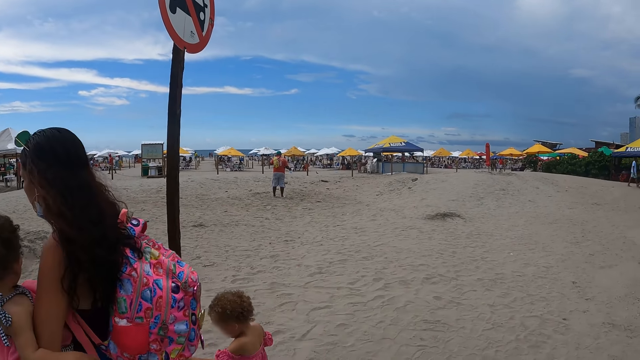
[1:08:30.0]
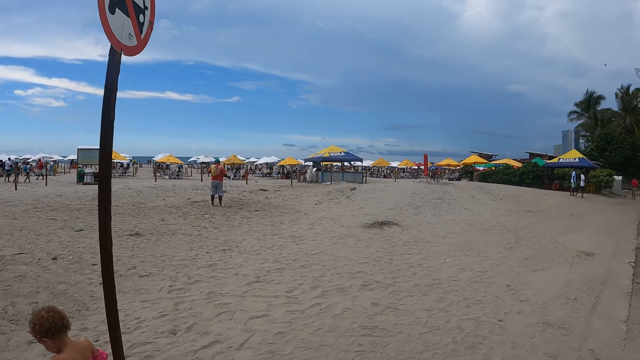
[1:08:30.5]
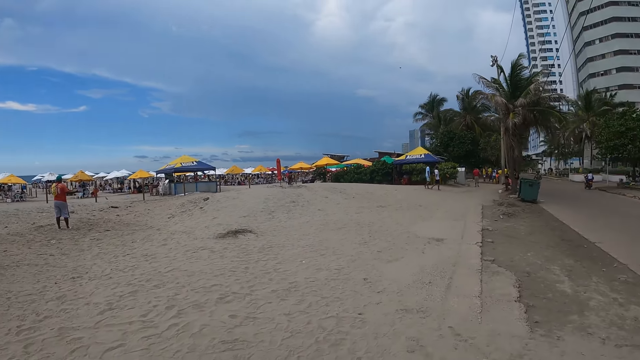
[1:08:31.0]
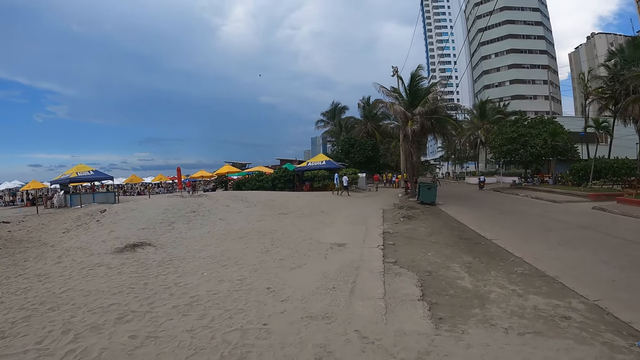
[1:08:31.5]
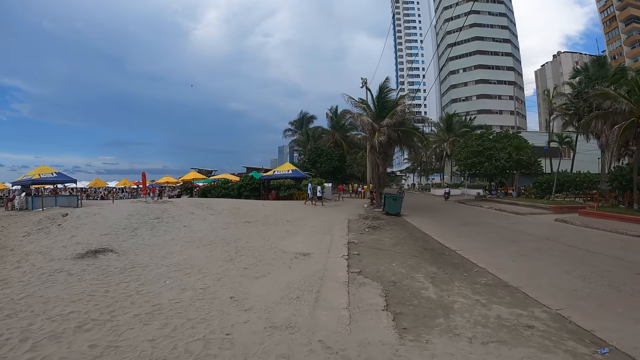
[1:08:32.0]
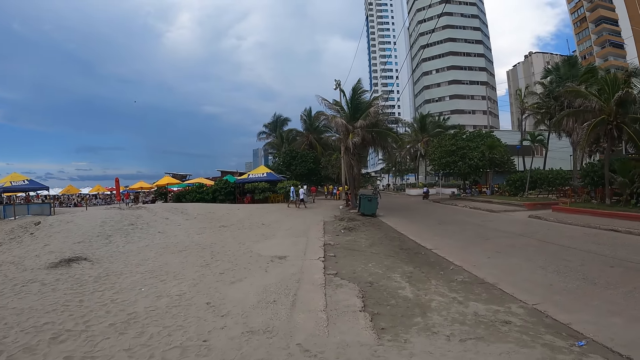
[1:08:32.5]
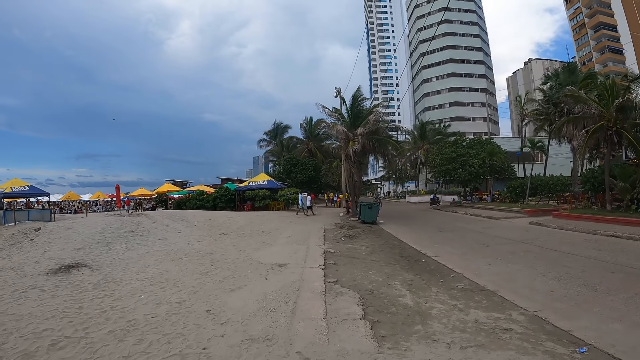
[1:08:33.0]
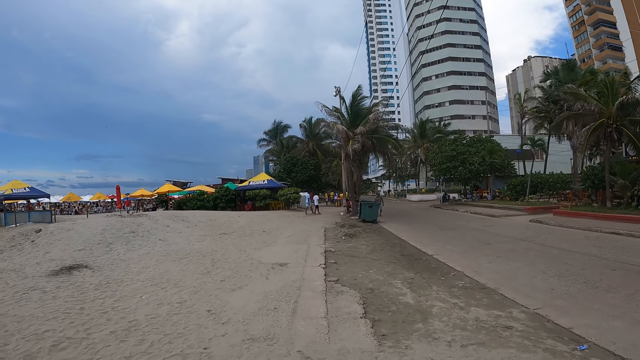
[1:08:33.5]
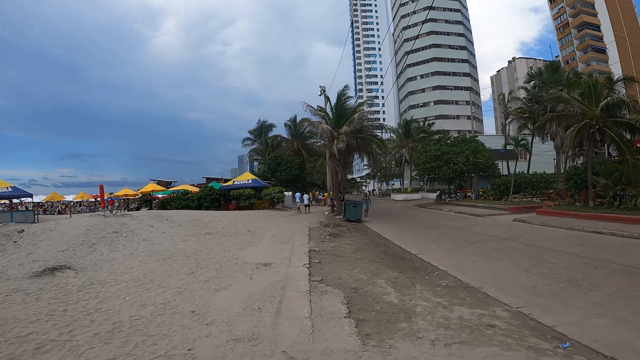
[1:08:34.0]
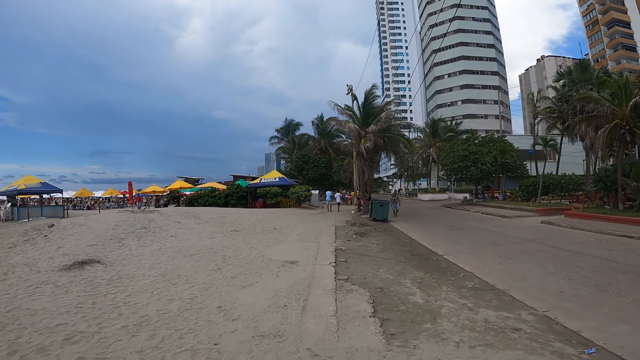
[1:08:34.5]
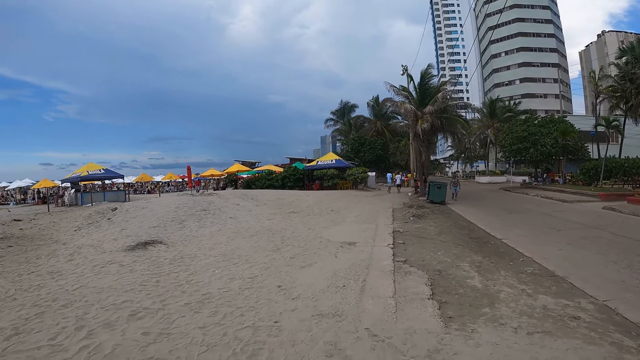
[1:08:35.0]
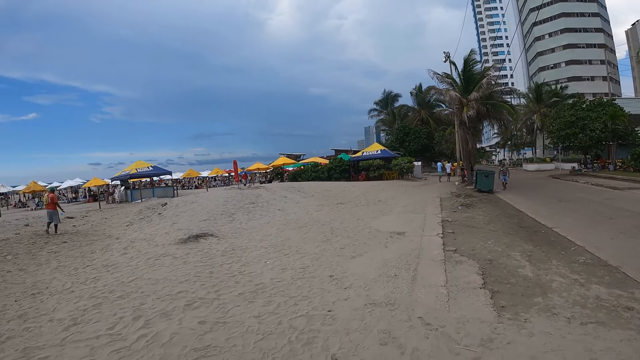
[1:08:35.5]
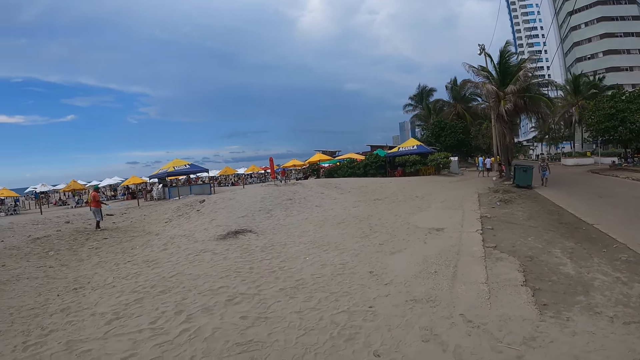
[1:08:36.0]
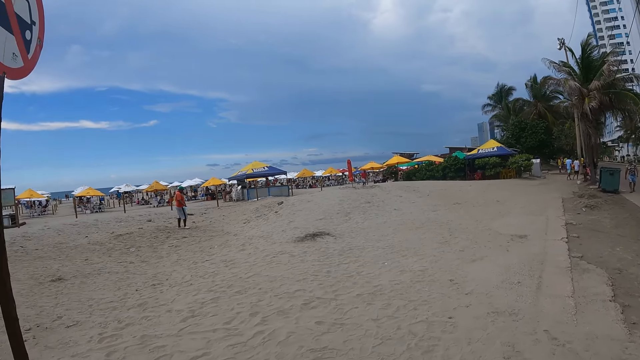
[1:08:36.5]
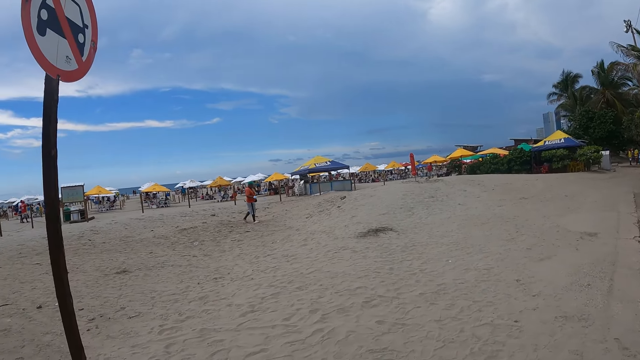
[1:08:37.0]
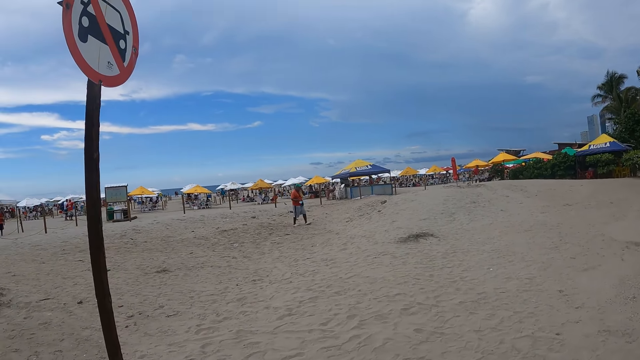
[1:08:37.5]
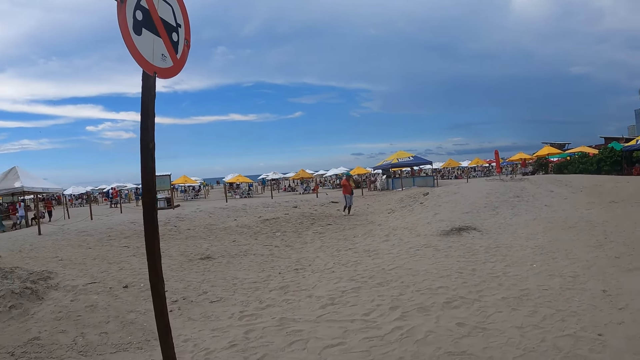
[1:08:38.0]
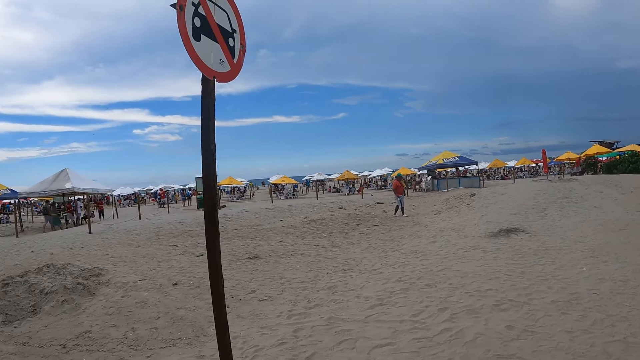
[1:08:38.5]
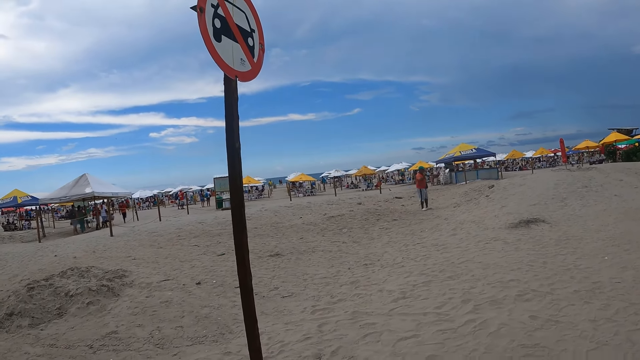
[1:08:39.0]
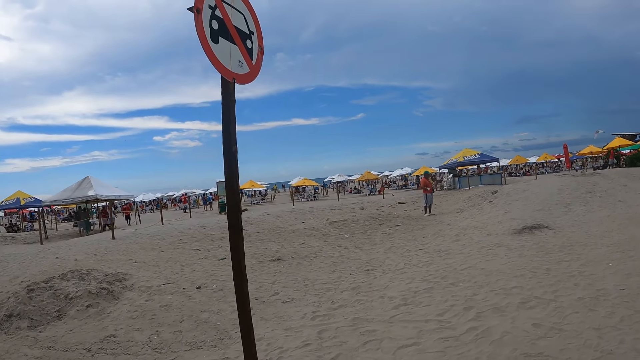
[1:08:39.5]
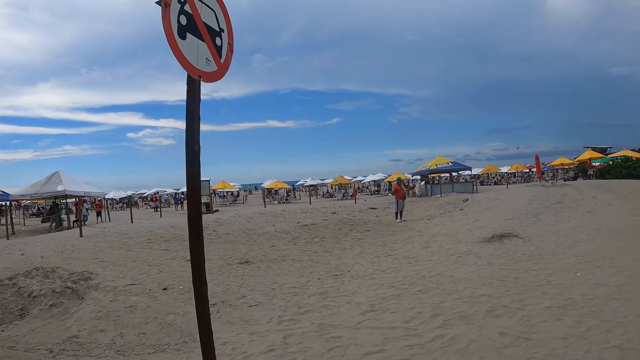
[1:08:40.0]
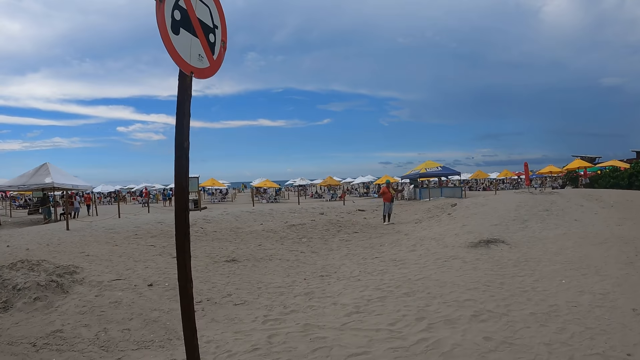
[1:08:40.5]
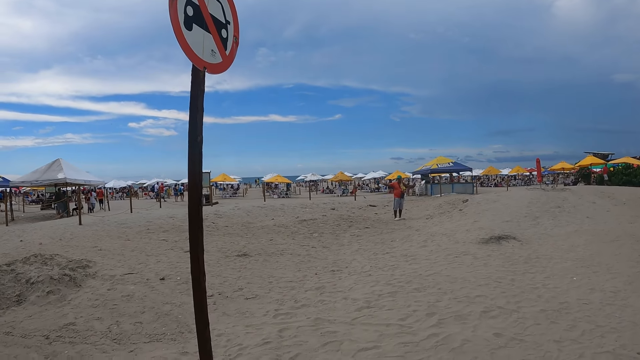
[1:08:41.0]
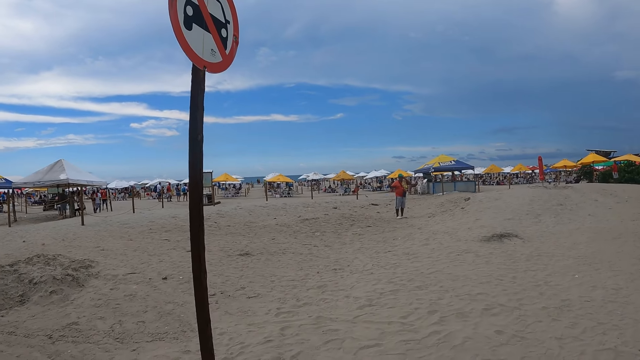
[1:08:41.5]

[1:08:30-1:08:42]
The camera wearer looks around the road. A man walks around. The camera wearer looks around the beach.

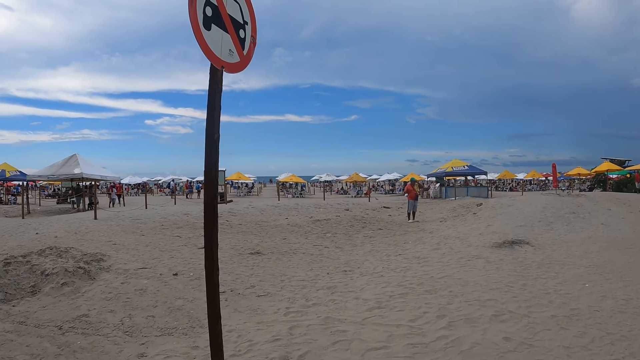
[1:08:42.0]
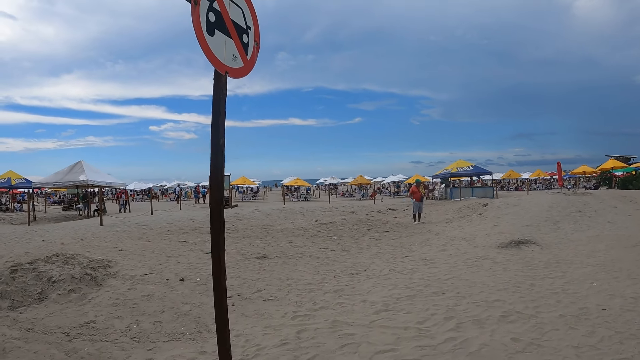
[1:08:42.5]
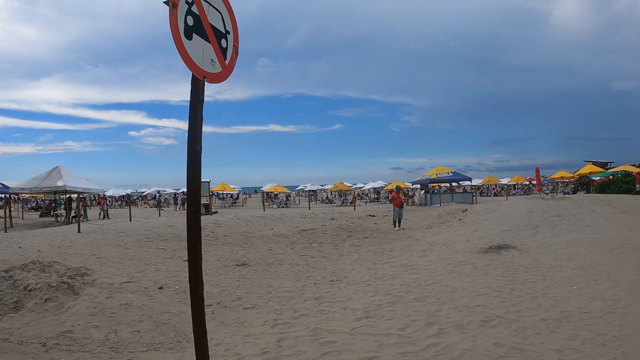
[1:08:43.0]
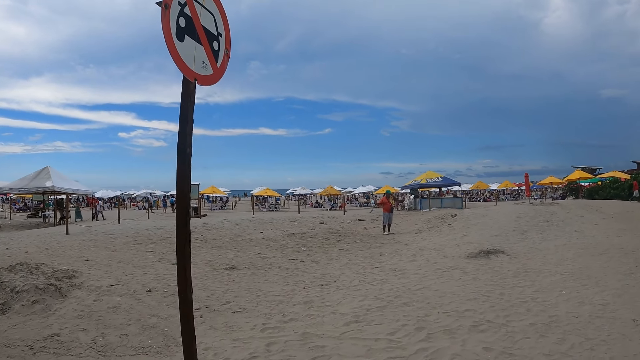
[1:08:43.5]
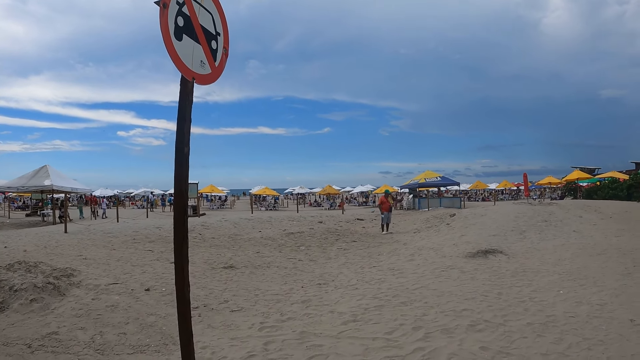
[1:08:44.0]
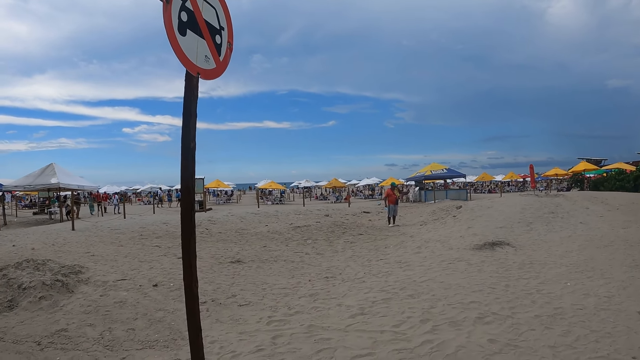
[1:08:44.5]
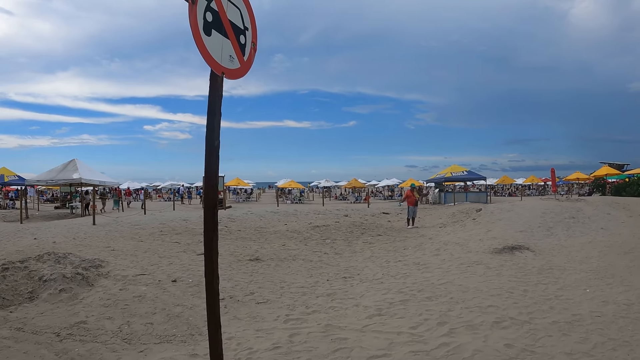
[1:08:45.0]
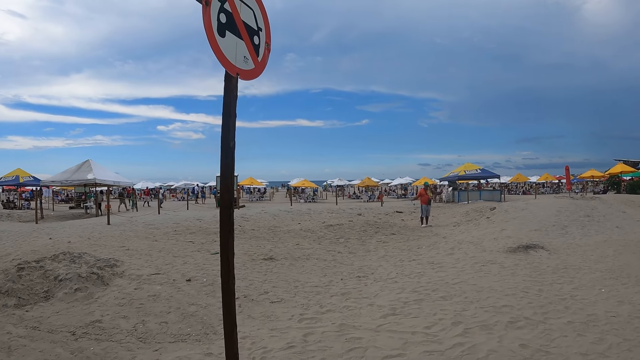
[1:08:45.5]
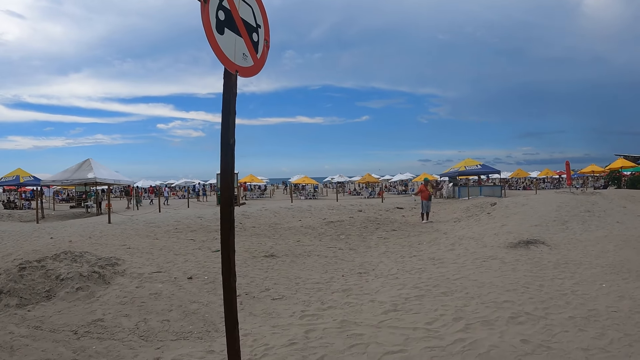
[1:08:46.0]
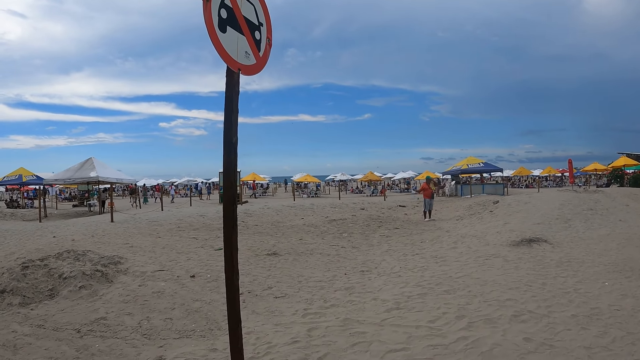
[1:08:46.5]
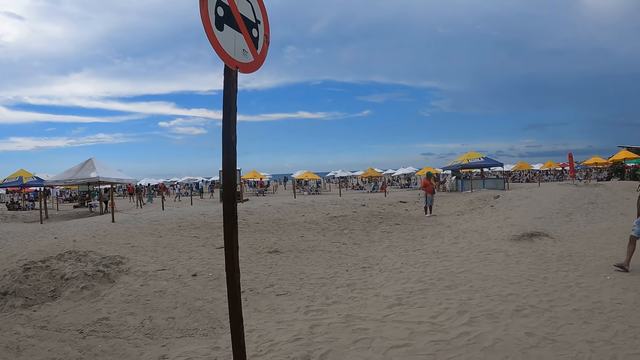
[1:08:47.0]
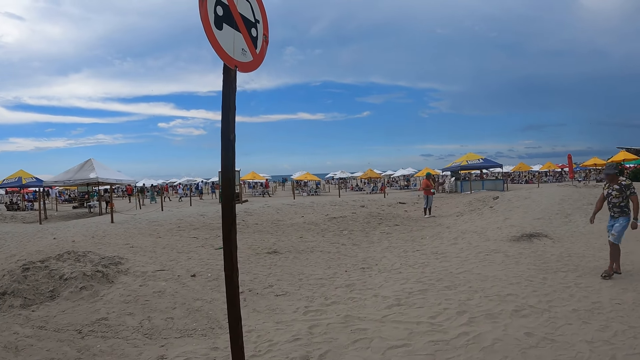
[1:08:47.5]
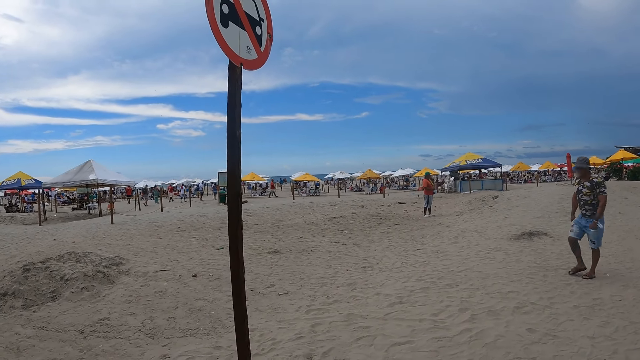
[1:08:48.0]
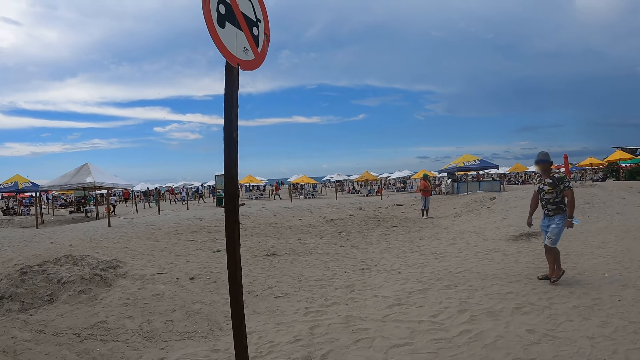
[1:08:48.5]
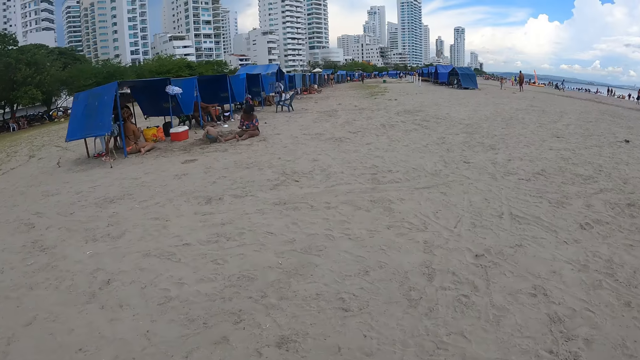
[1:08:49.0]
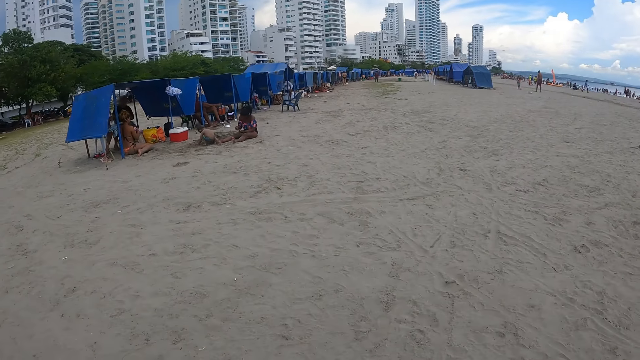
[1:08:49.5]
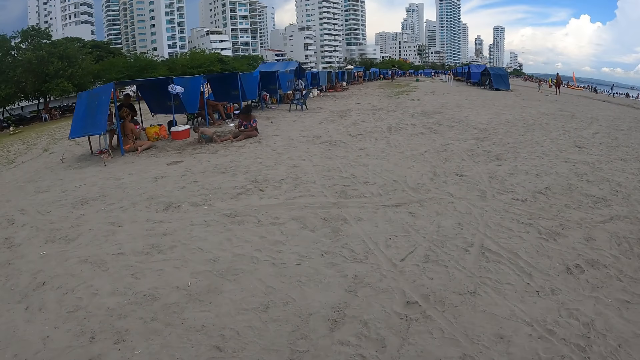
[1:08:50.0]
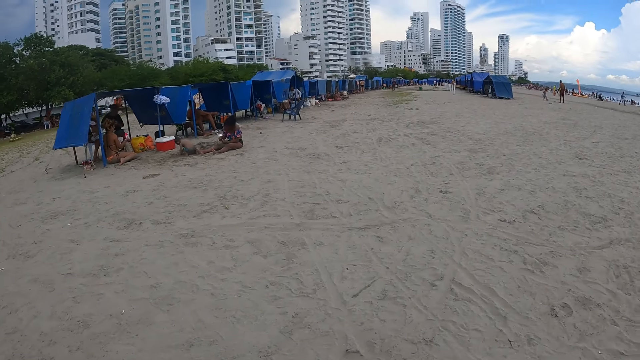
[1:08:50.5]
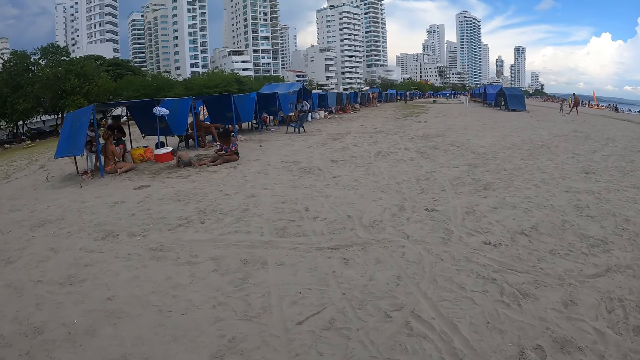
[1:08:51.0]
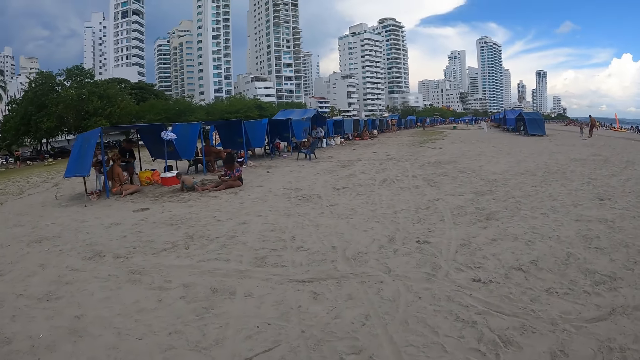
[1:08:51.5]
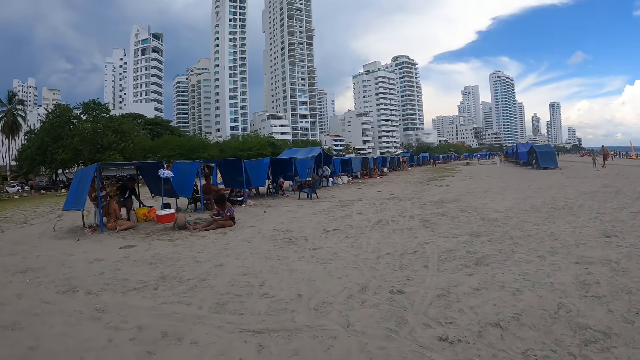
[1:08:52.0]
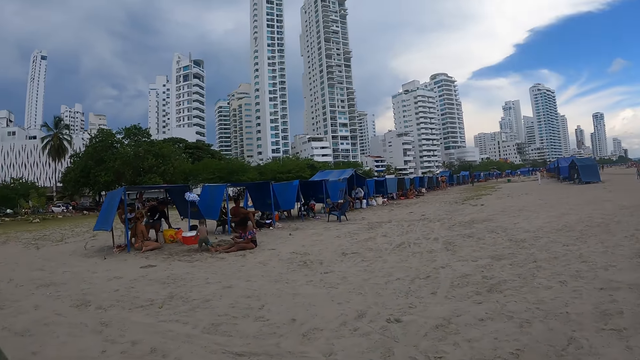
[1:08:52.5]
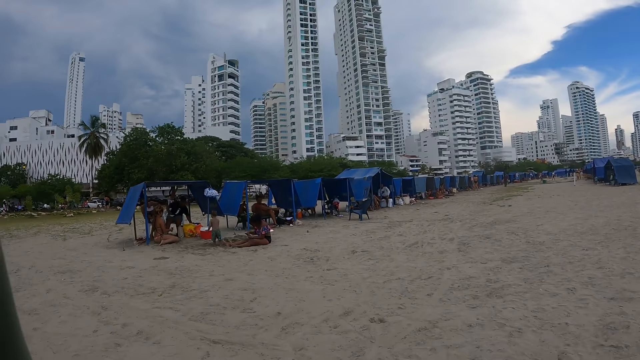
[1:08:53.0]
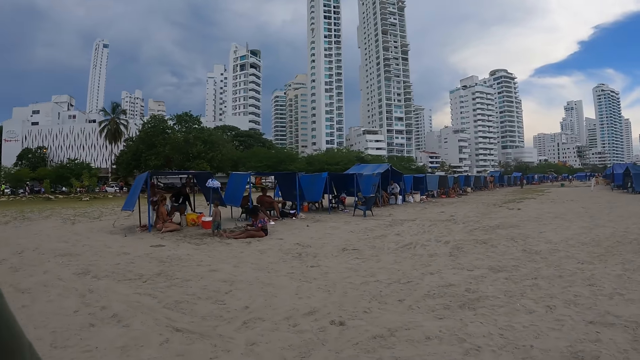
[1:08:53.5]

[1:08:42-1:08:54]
A man walks around. The camera wearer walks around. They walk forward.
